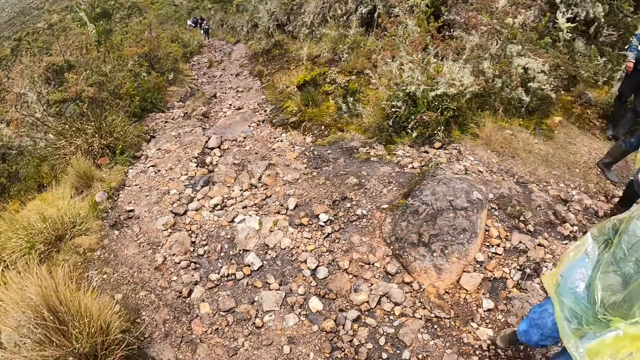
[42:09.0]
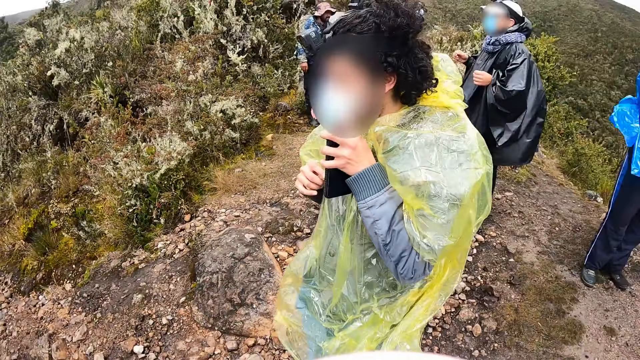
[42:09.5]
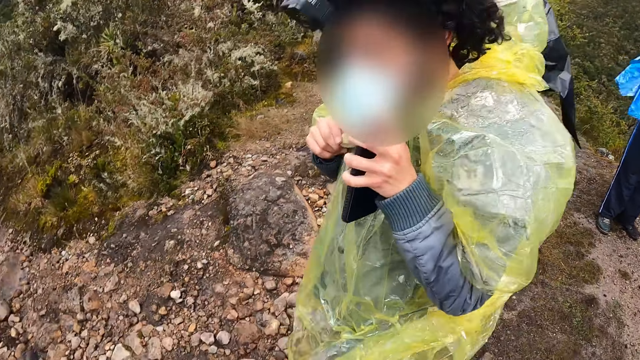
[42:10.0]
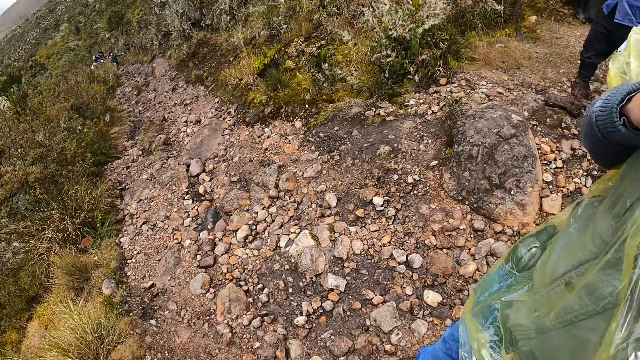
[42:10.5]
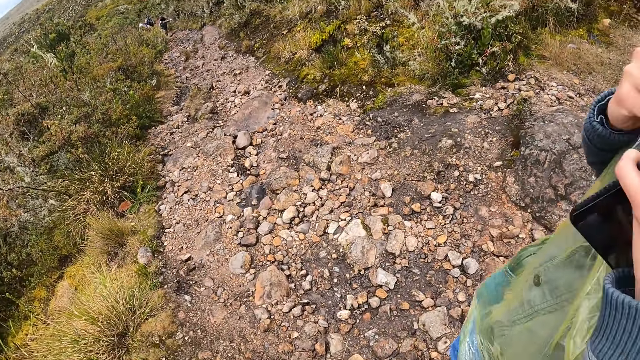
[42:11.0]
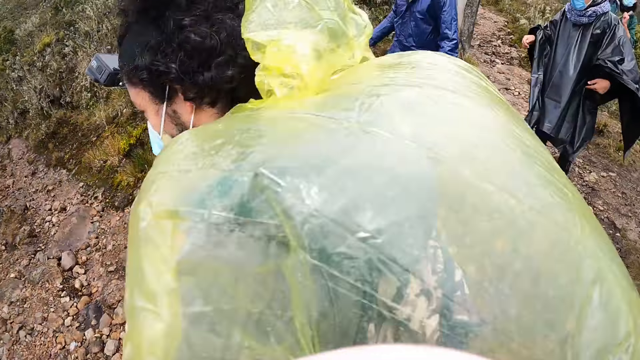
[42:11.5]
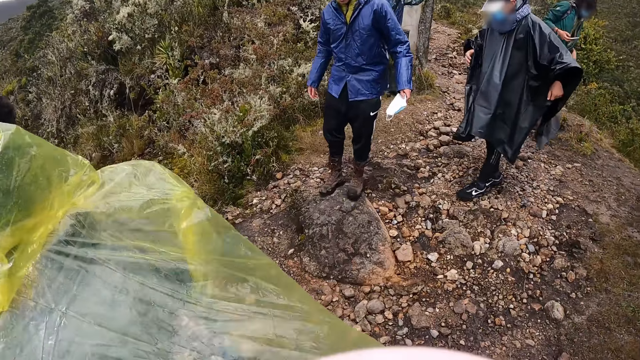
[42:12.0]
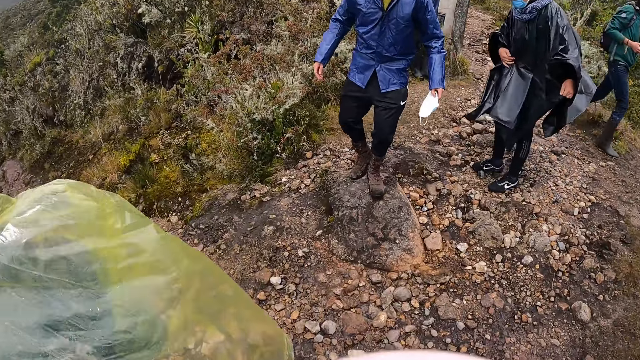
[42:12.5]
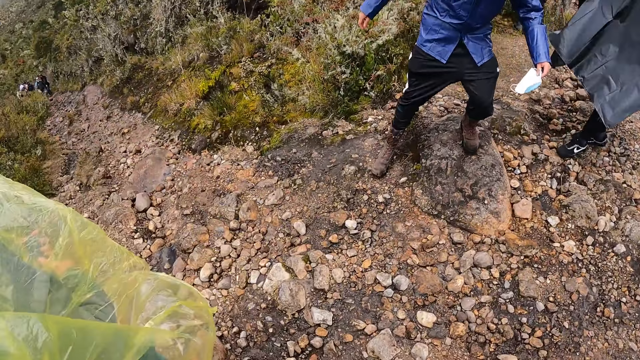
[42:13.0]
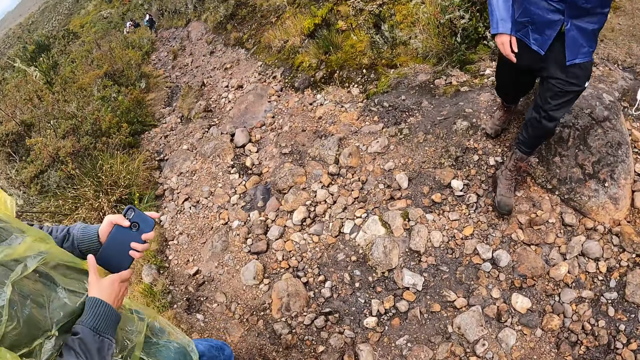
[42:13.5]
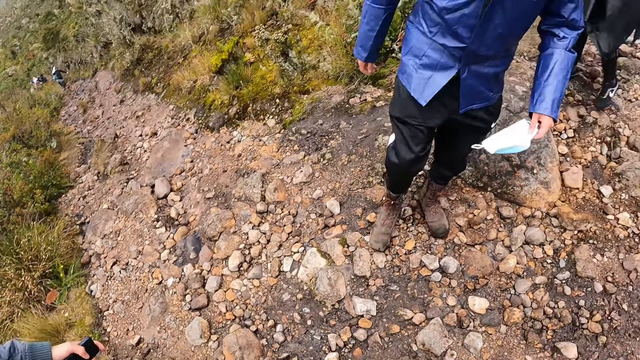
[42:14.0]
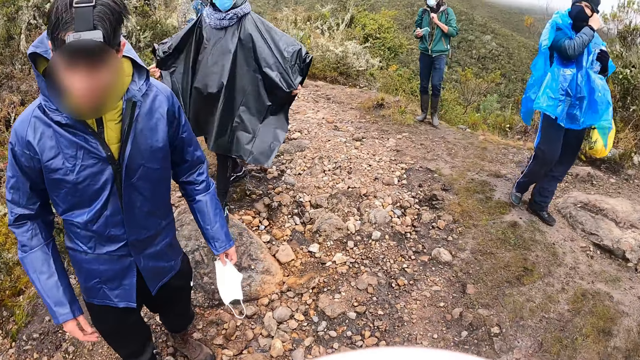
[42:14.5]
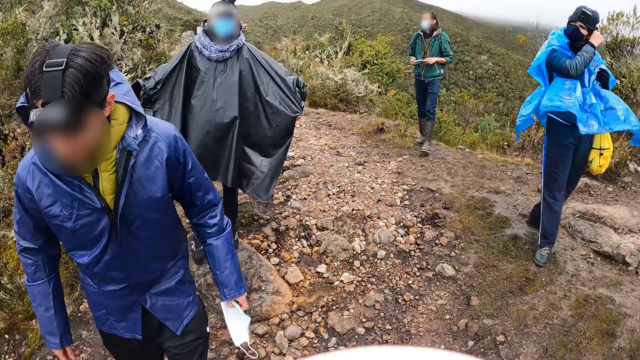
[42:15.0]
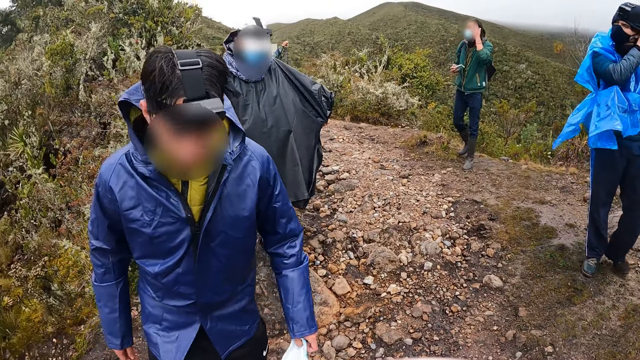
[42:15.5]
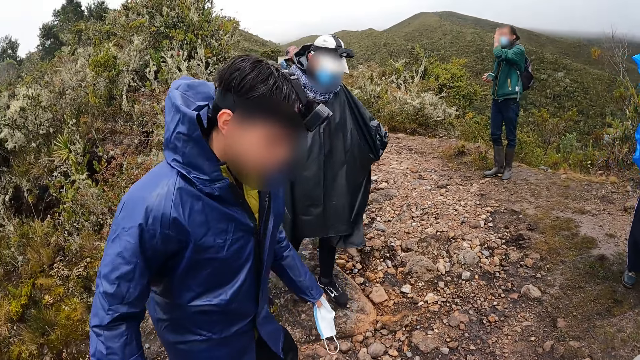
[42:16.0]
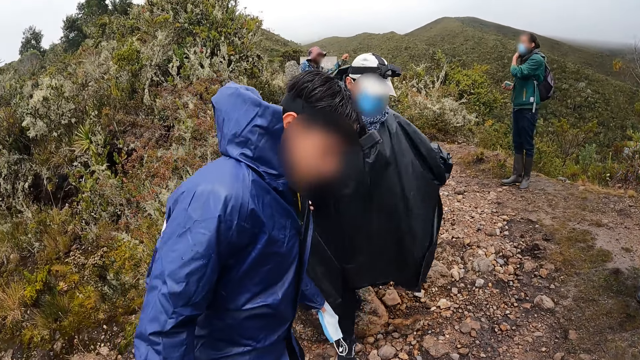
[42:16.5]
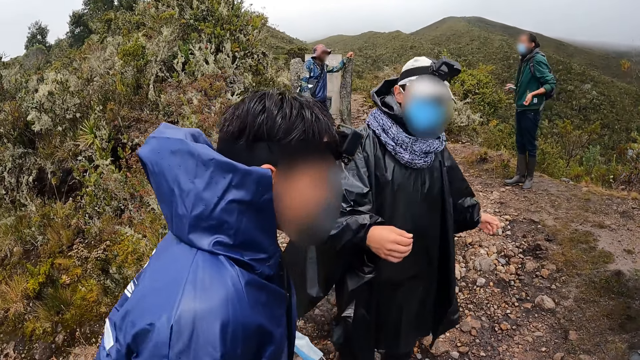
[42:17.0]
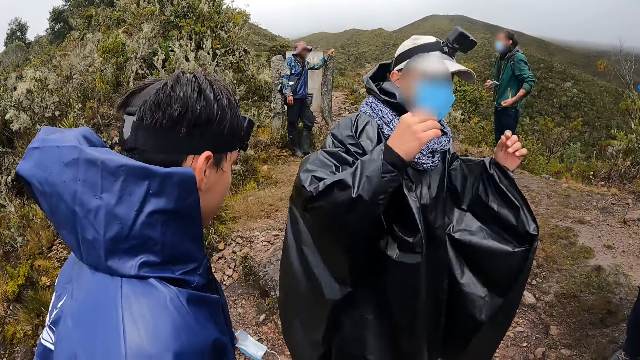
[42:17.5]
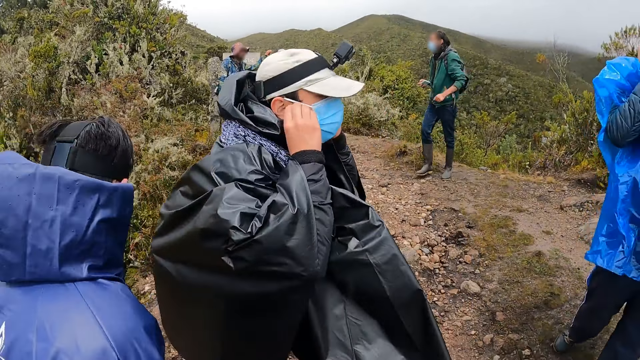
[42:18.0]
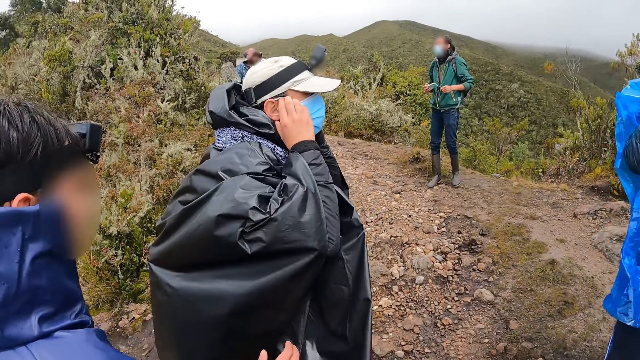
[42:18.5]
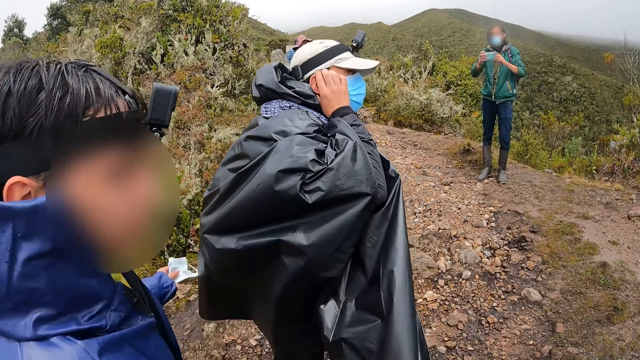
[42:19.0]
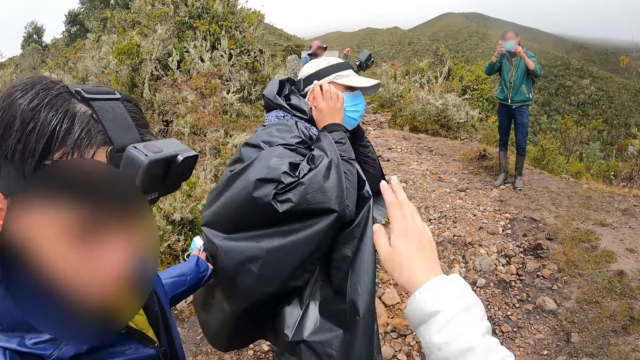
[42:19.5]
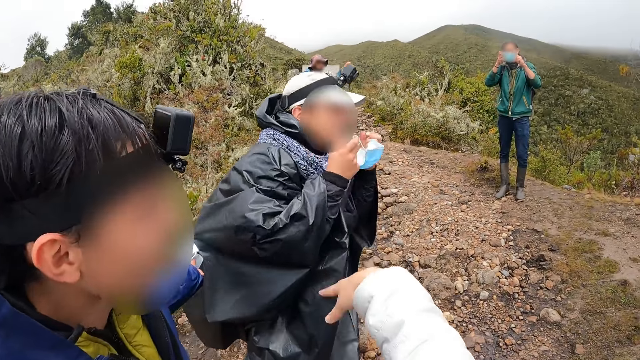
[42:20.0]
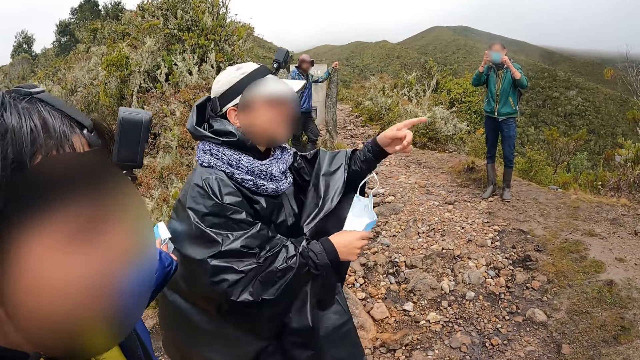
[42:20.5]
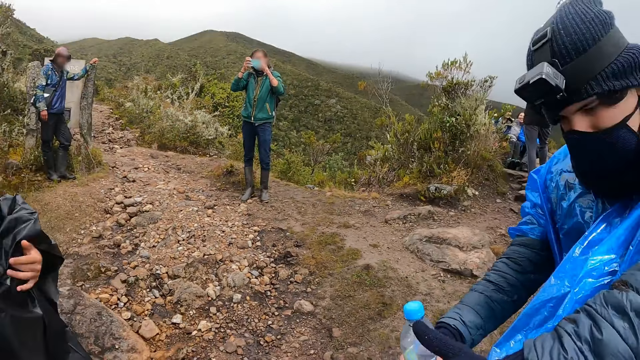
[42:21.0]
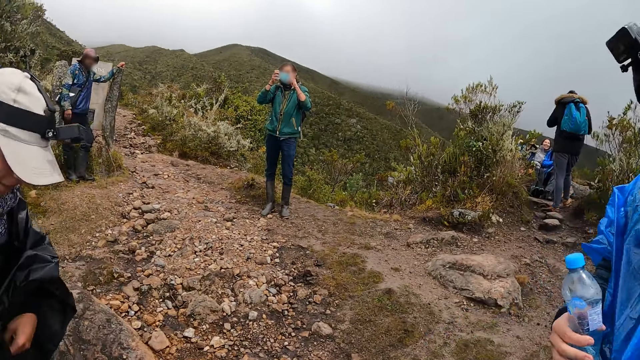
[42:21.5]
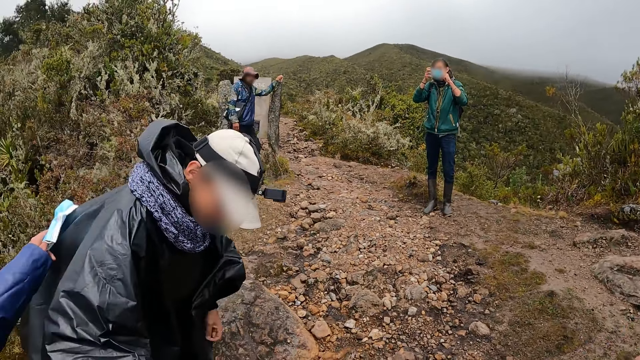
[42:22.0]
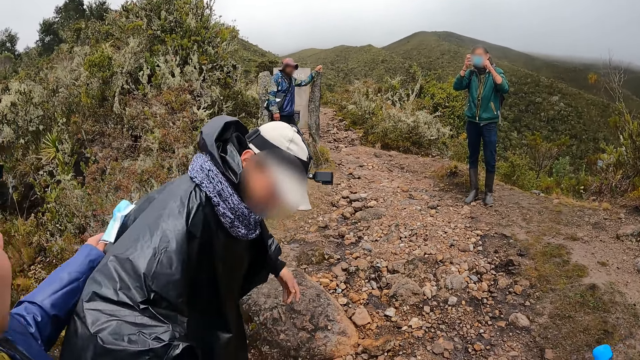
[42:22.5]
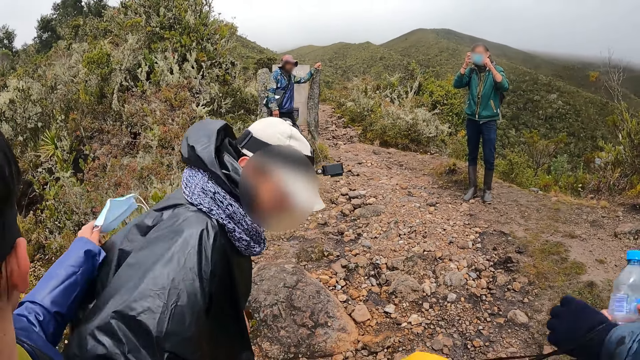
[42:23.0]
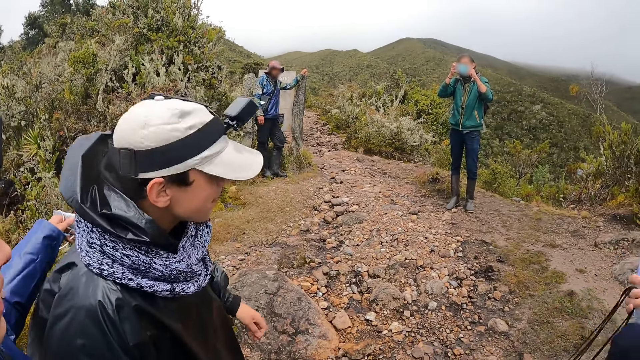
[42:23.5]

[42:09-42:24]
A man touches his nose mask with his left hand. The man touches his nose mask with both hands. Another man touches his face with his left hand. The other man holds the phone with both hands and takes pictures with the phone in both hands. Another man pulls his nose mask from his face with both hands. The camera wearer poses for a picture alongside another man, the man who pulled his nose mask and another man.

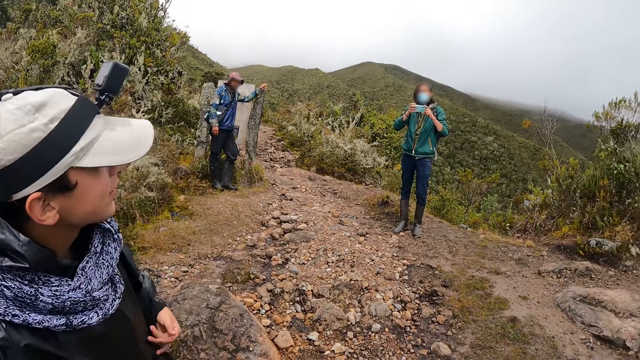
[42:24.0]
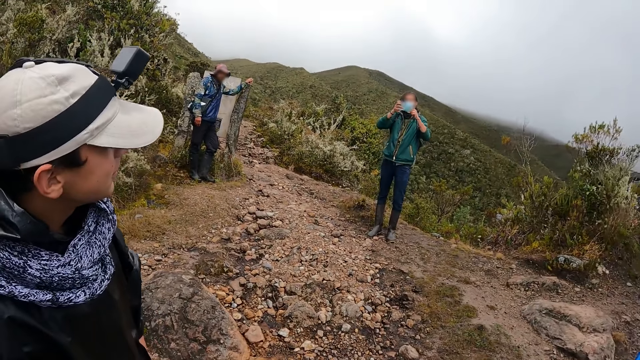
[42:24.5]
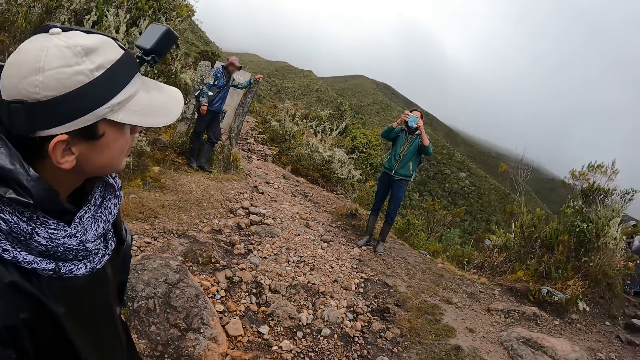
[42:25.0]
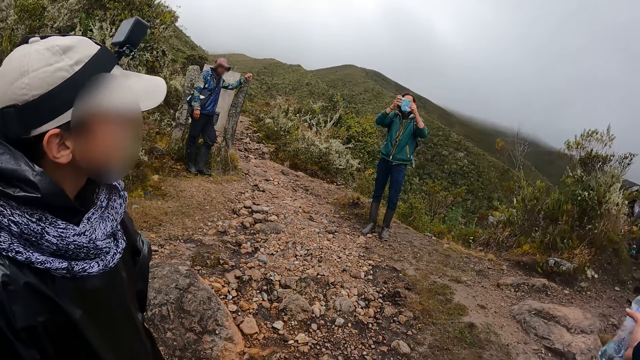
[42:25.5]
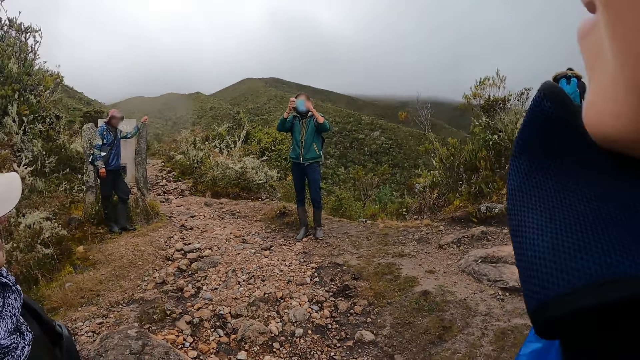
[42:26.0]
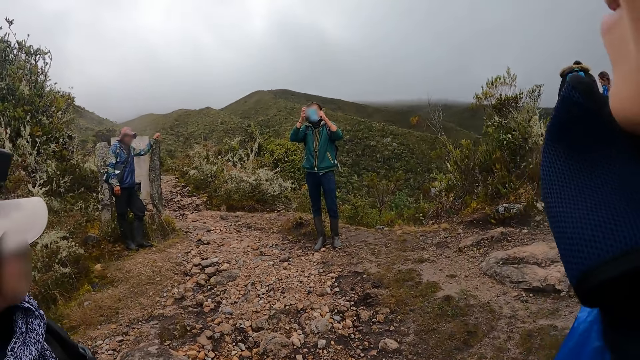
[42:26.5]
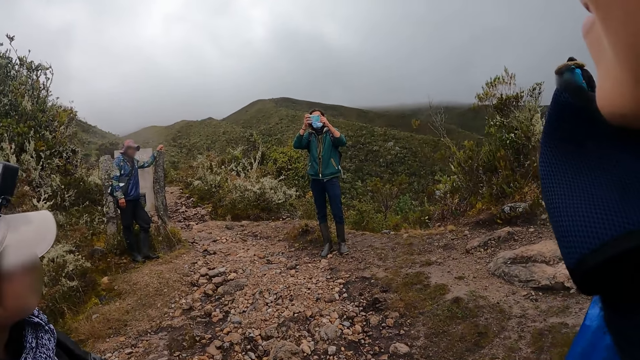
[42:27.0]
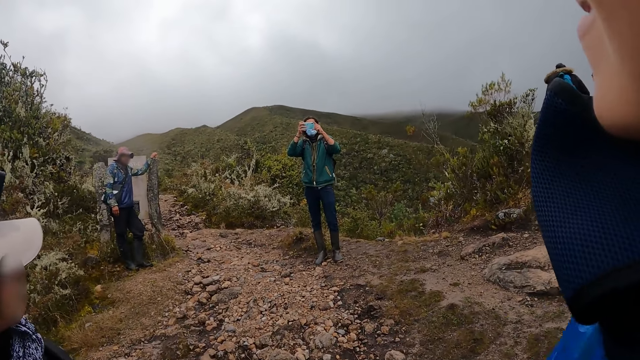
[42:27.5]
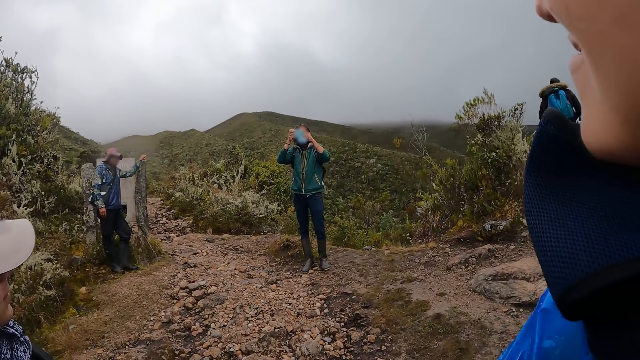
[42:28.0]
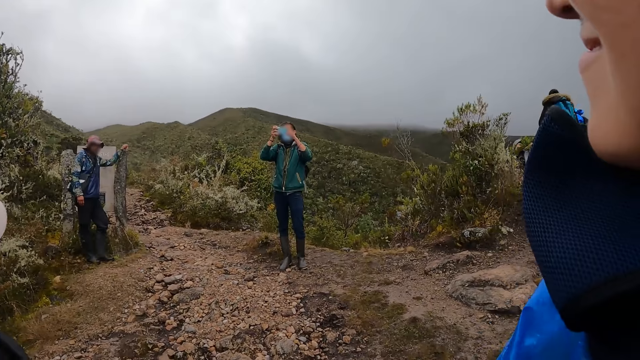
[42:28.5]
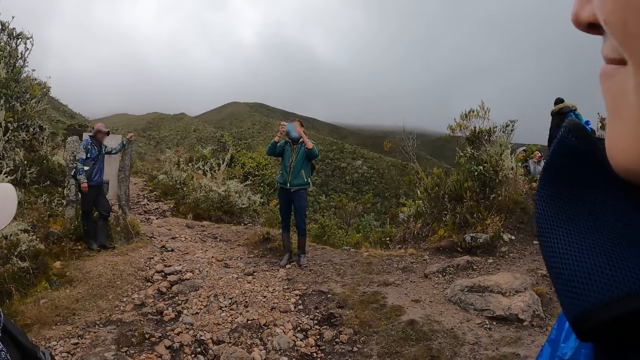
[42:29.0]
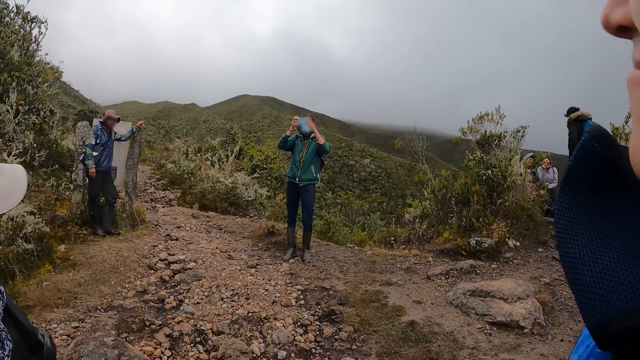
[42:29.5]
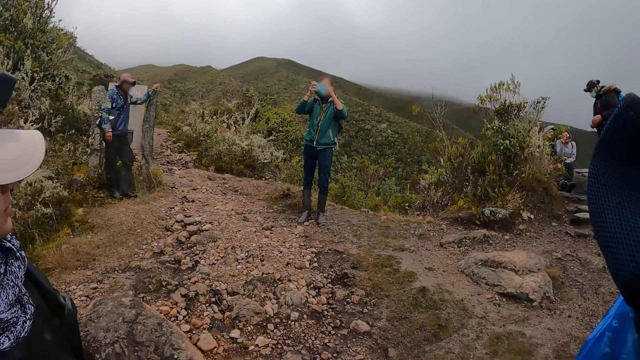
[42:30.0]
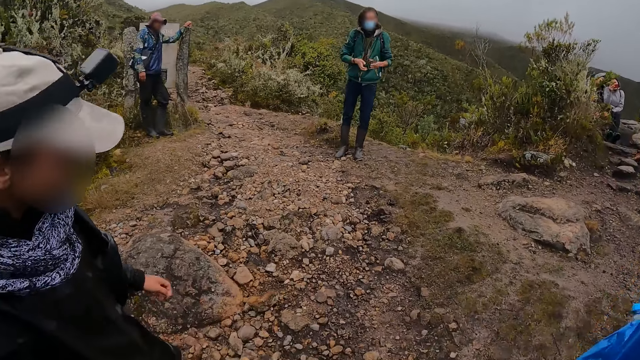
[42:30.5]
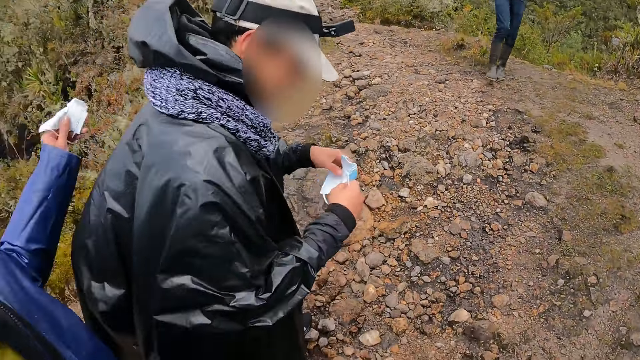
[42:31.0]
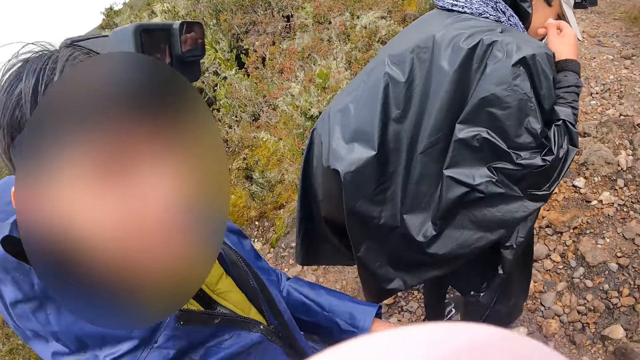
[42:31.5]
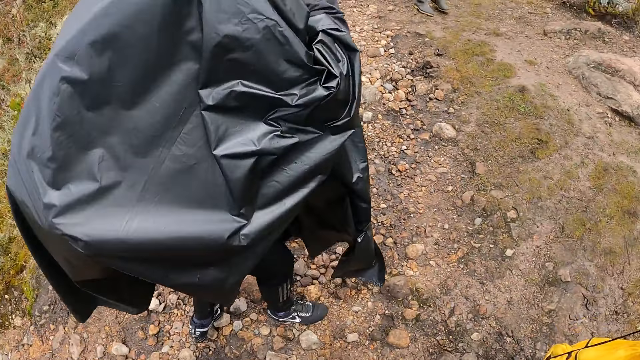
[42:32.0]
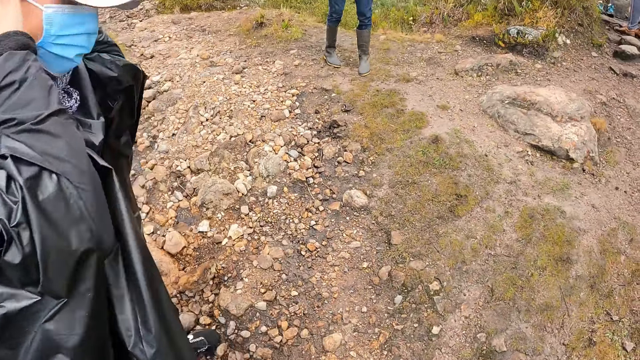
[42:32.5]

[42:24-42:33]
The camera wearer stands on the hills. A man wears his nose mask with both hands.
